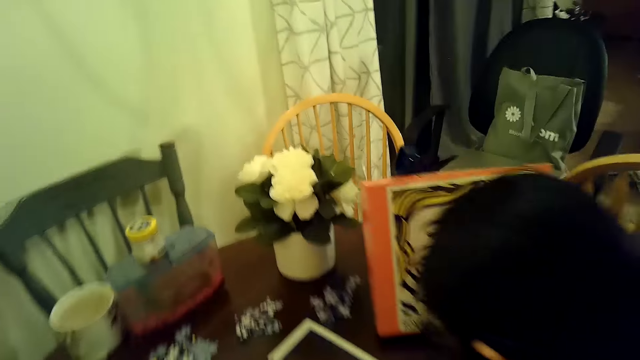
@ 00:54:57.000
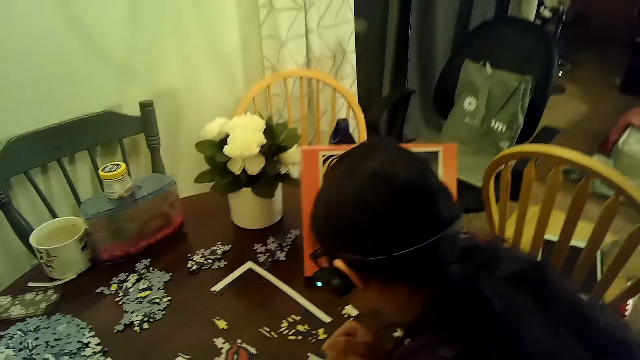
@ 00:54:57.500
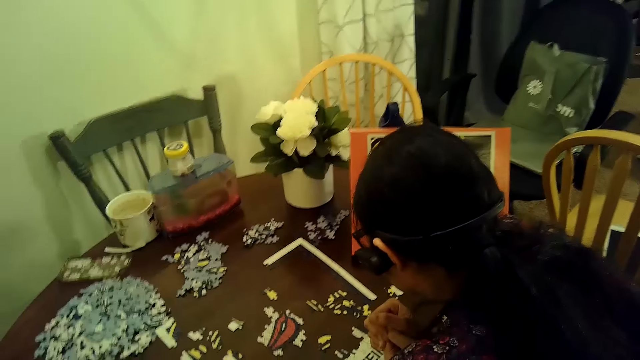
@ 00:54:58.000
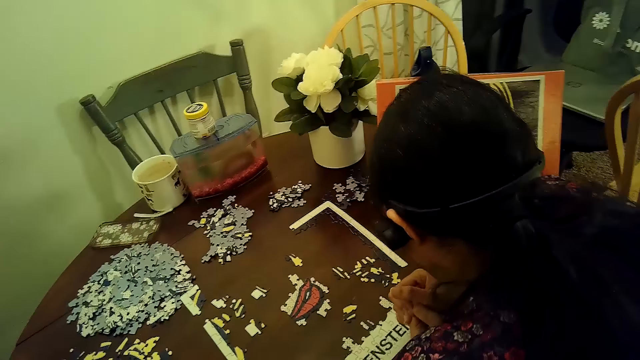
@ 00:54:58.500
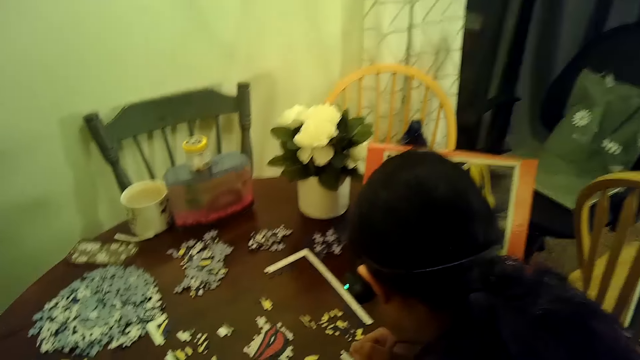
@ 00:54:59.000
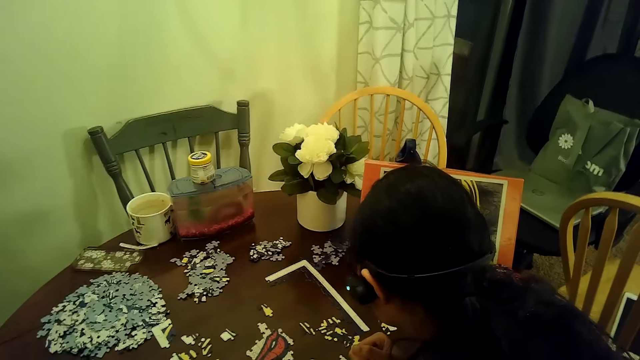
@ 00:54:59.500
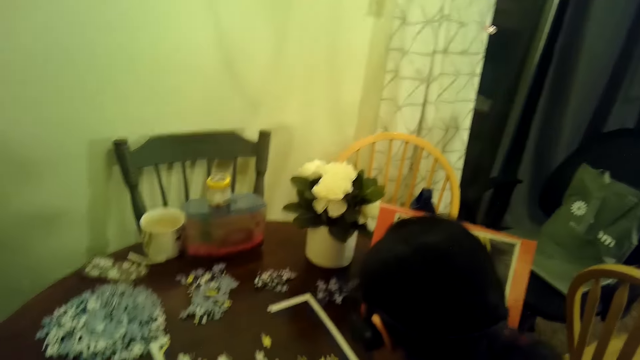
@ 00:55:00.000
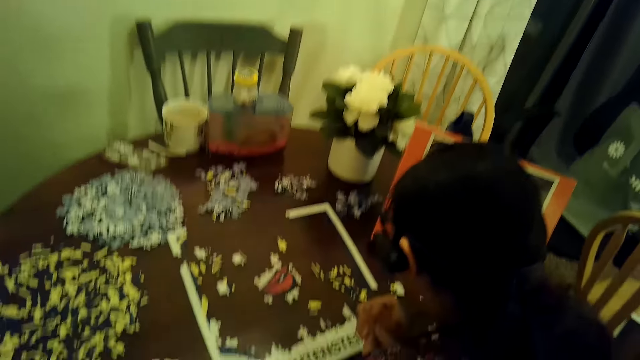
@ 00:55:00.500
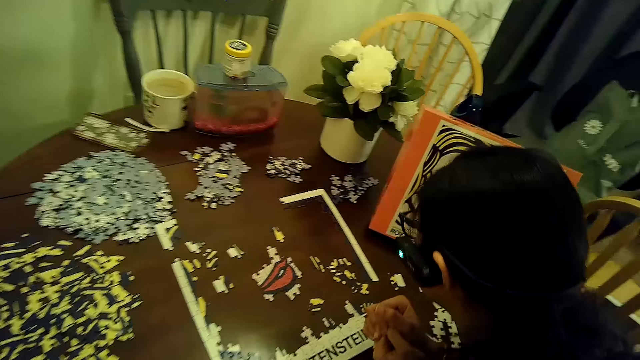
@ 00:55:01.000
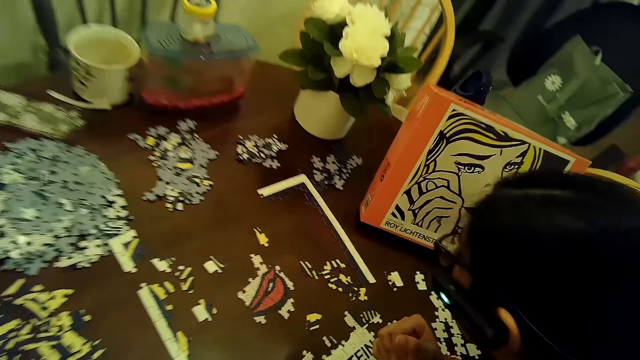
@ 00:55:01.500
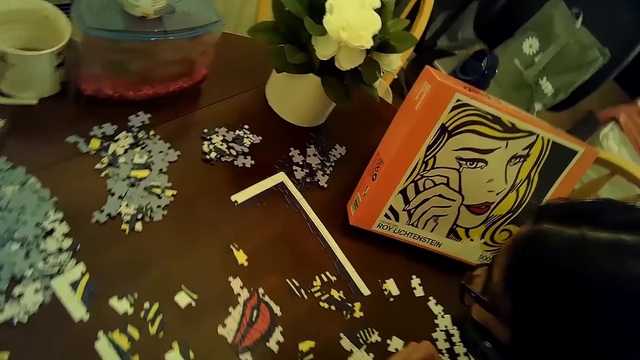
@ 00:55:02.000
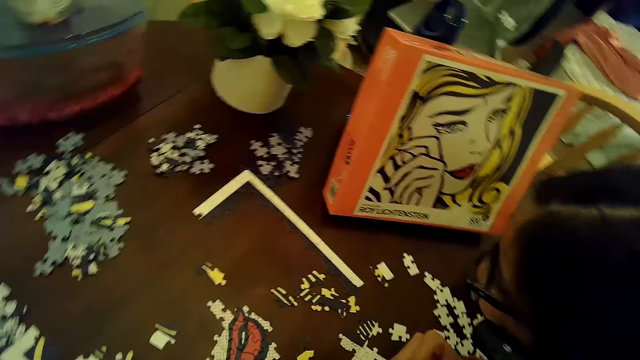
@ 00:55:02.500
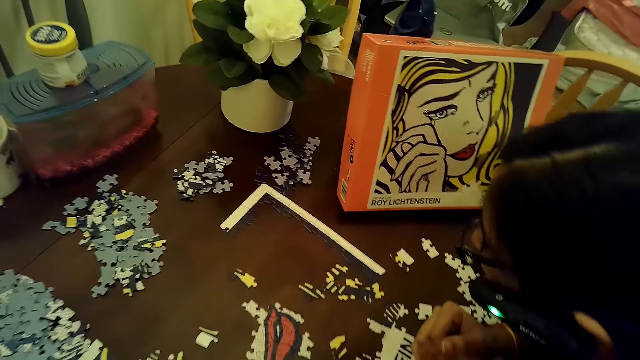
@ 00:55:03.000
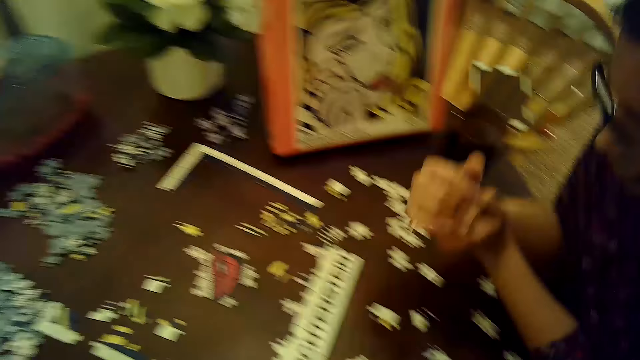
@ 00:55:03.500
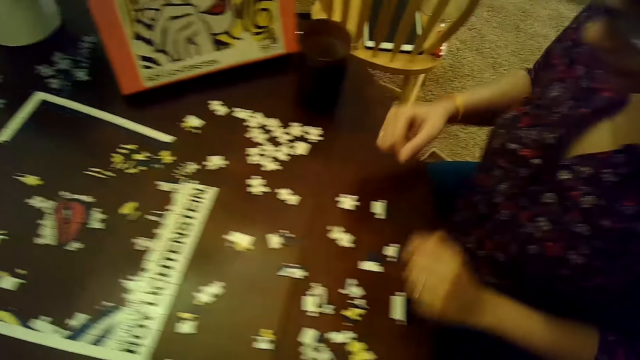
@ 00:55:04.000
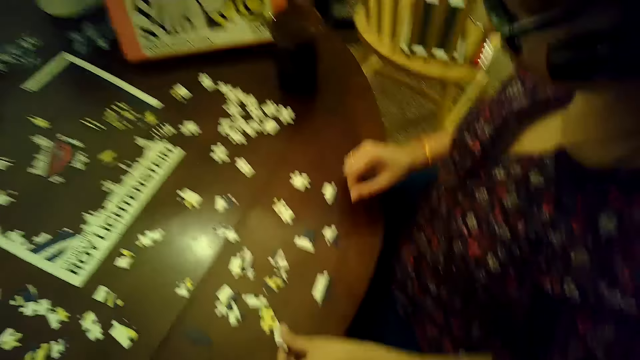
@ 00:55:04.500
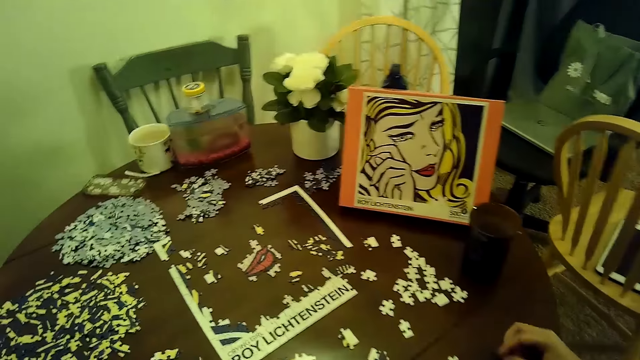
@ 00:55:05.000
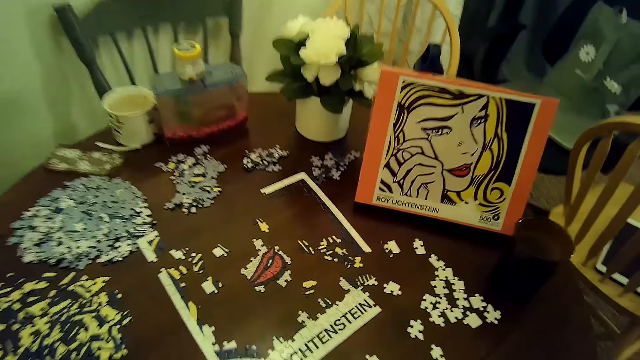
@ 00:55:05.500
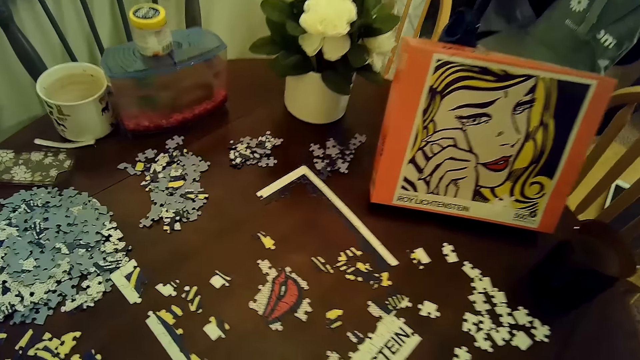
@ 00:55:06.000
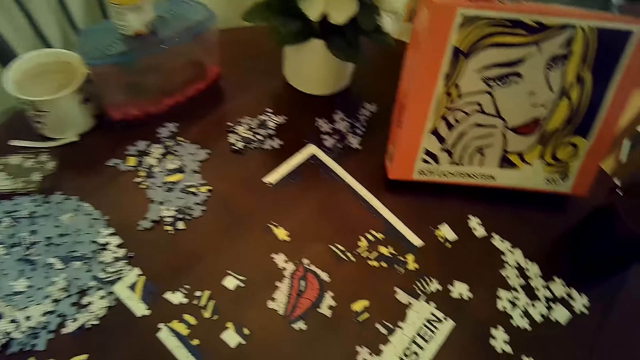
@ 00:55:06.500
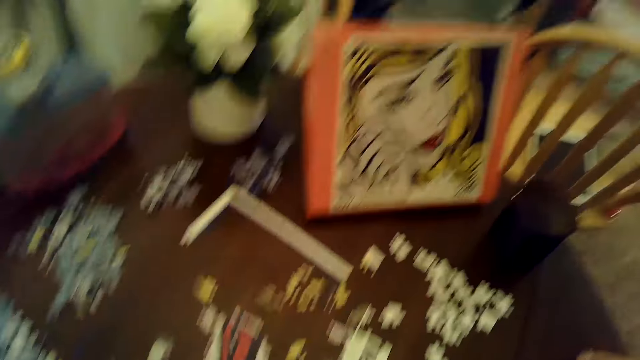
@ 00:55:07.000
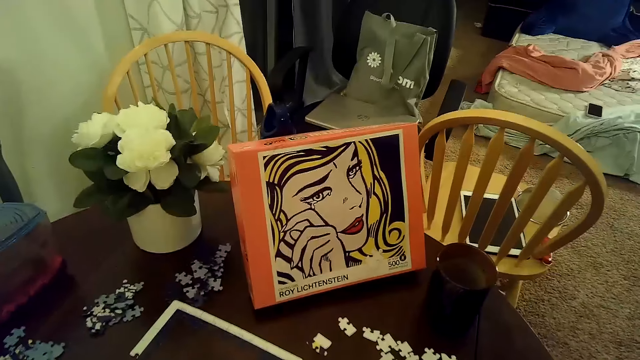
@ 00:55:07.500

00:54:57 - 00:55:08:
A woman stares at a card puzzle. The woman lifts both hands from the table. The woman moves a puzzle piece with her left hand. The woman moves a puzzle piece on the table with her right hand.

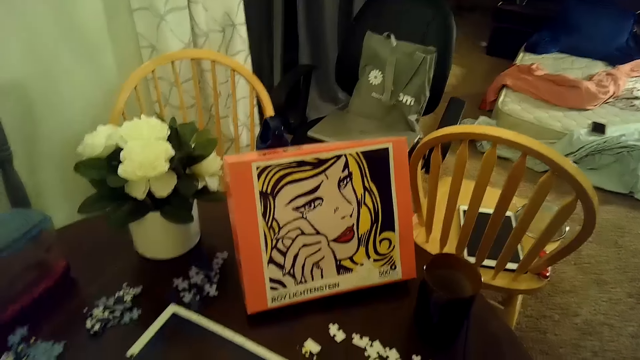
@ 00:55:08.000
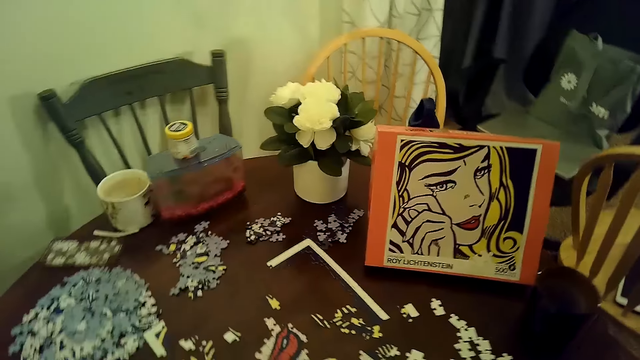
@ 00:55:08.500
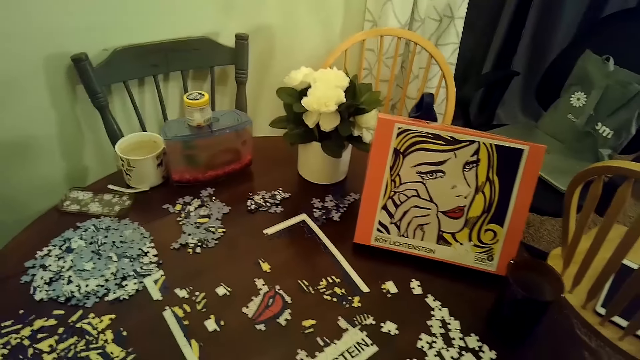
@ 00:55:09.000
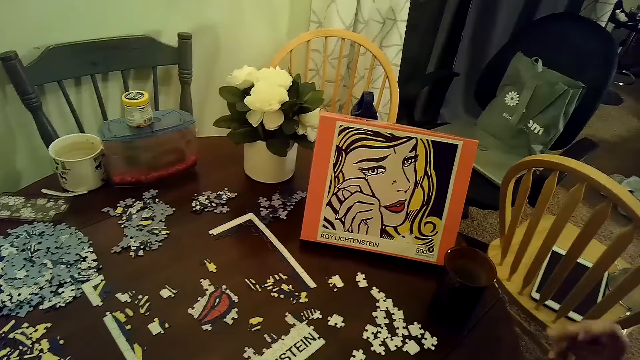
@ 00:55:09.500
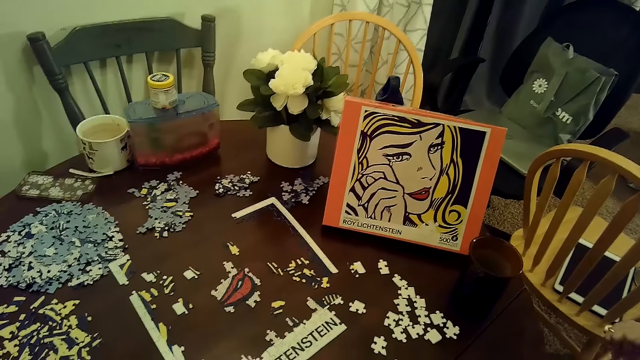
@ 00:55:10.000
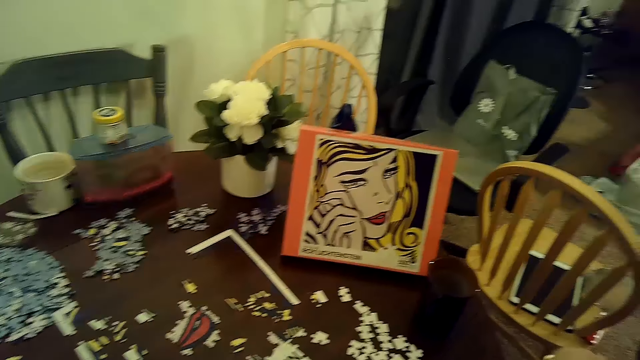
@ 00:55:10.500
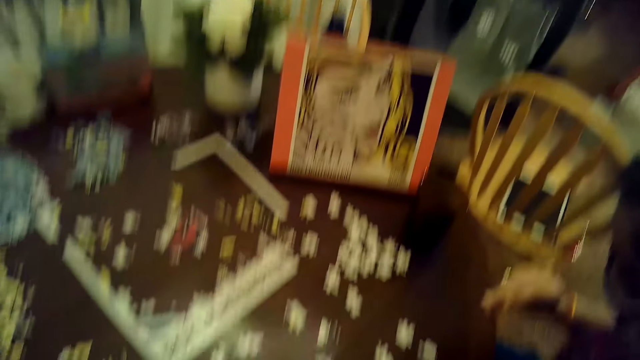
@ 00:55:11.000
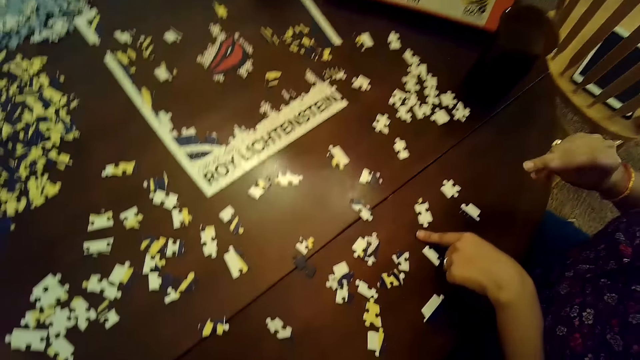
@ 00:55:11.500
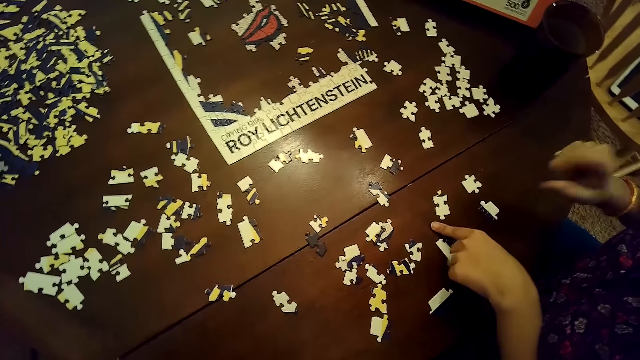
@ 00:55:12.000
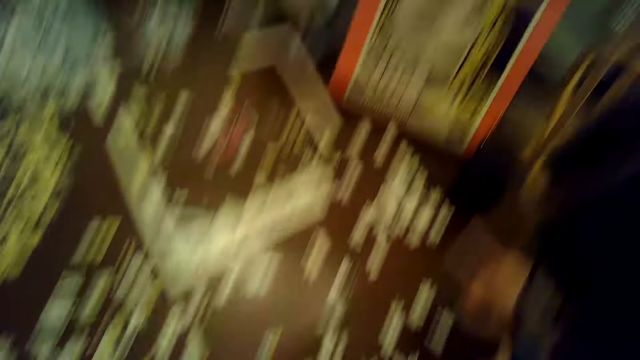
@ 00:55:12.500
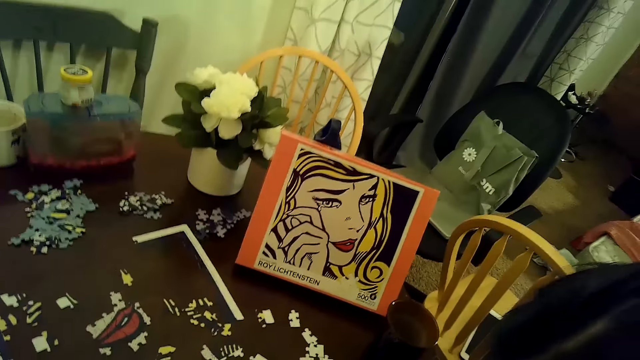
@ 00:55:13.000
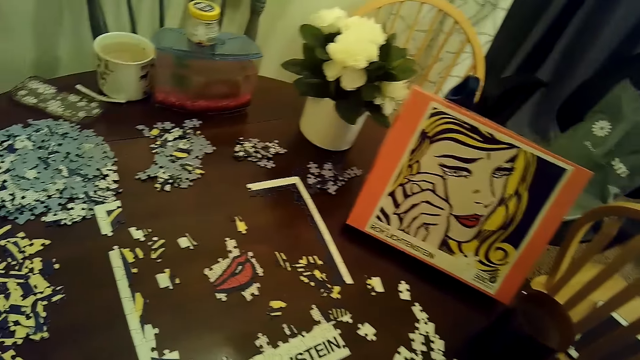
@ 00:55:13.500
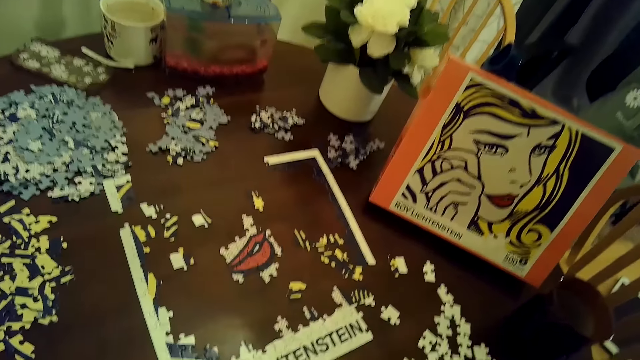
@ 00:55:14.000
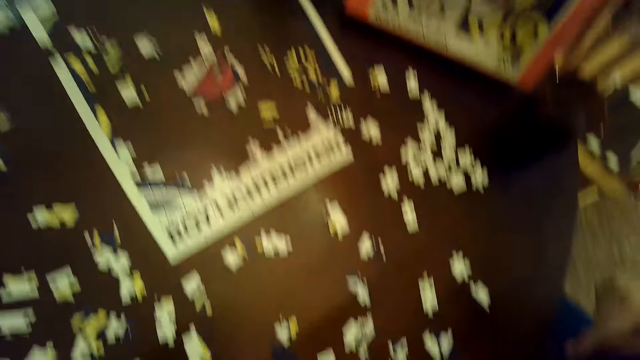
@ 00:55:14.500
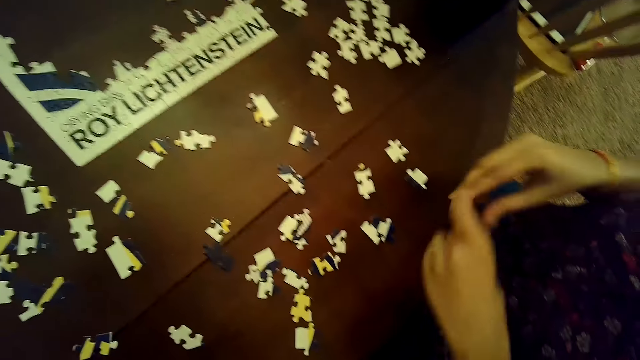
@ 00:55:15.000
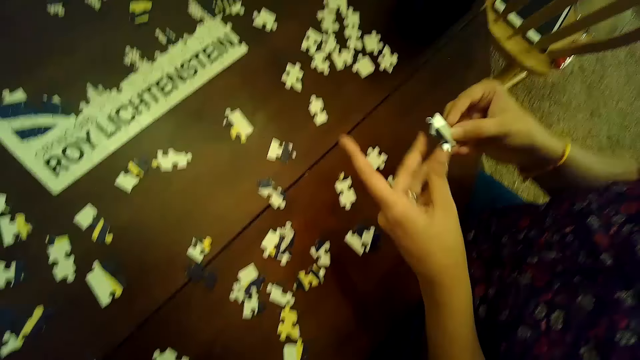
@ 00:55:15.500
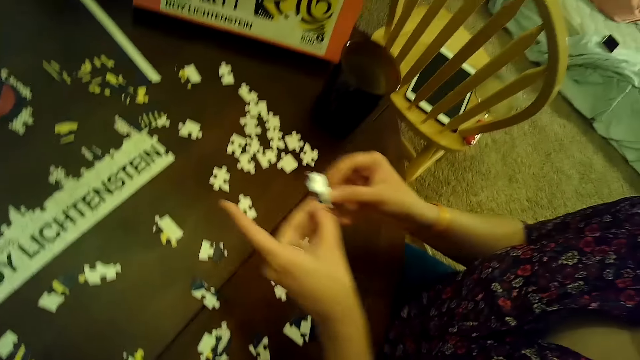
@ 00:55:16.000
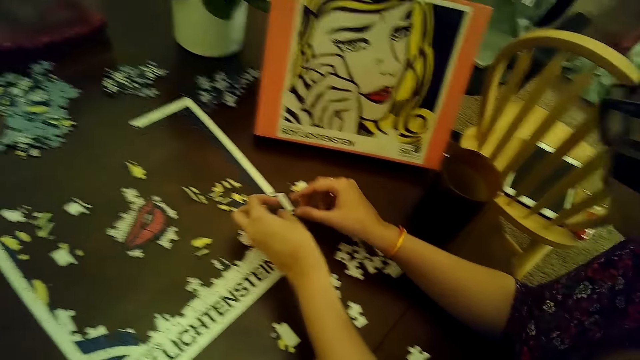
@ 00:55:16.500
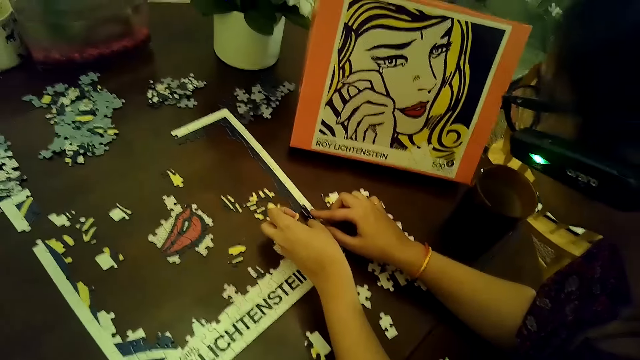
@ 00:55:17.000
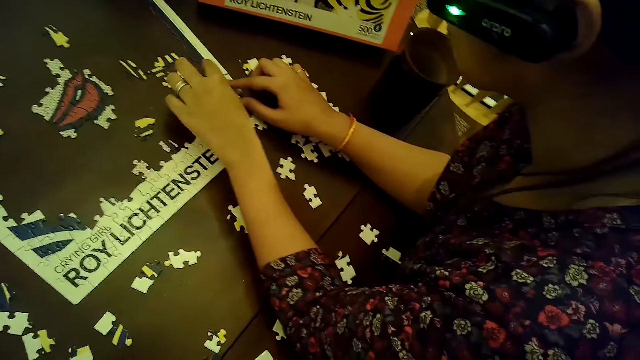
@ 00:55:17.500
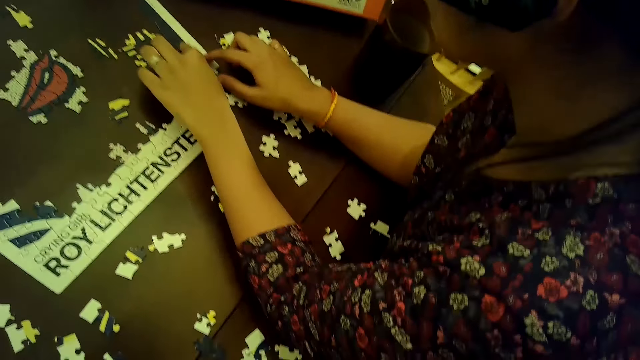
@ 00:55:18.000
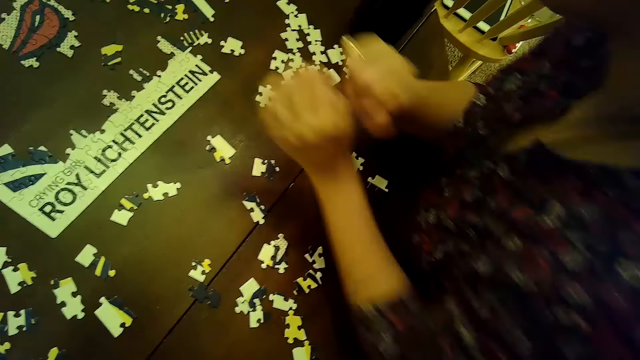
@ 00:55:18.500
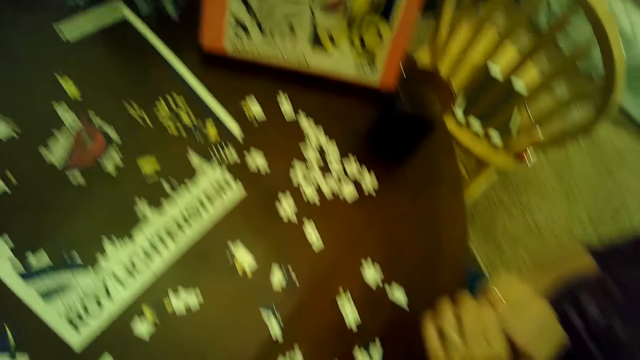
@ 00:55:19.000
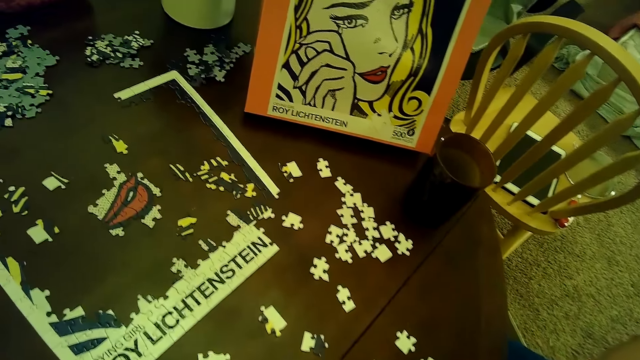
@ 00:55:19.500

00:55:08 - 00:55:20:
A woman taps the fingers. The woman places her left hand on the table. The woman raises both hands from the table. The woman picks up a card on the table. The woman holds a puzzle piece with both hands. The woman places the puzzle piece on the puzzle with both hands.
